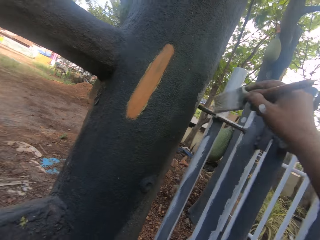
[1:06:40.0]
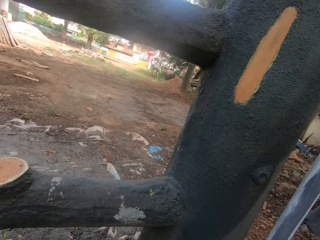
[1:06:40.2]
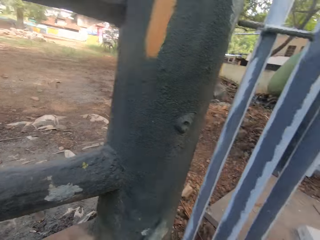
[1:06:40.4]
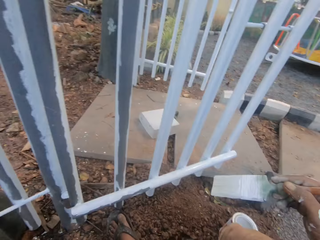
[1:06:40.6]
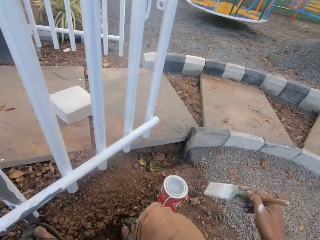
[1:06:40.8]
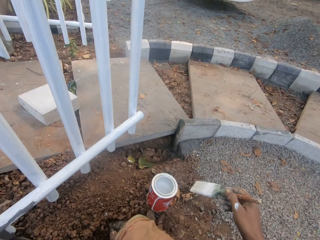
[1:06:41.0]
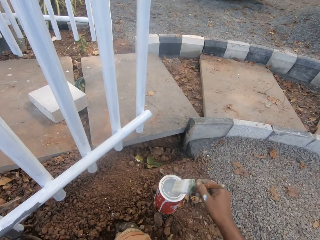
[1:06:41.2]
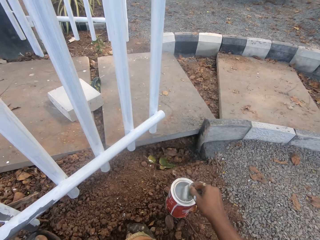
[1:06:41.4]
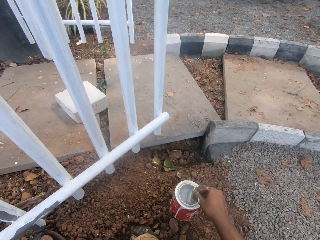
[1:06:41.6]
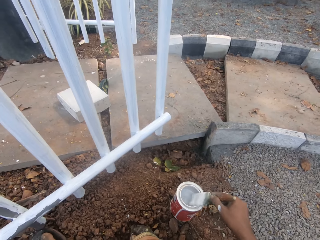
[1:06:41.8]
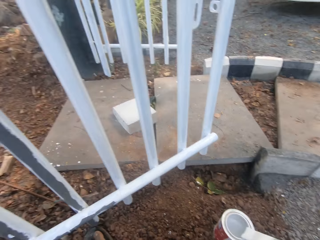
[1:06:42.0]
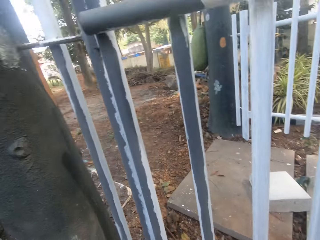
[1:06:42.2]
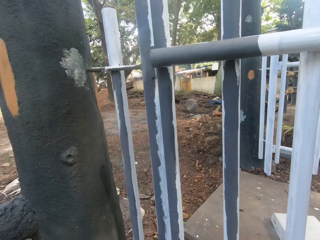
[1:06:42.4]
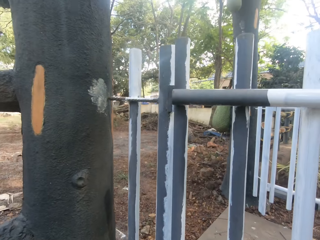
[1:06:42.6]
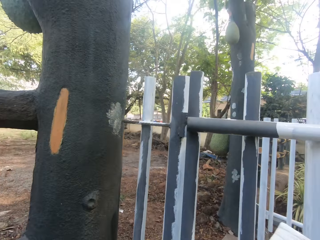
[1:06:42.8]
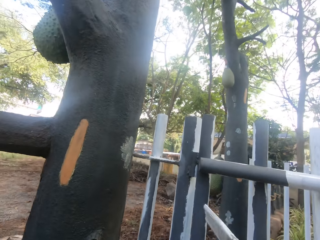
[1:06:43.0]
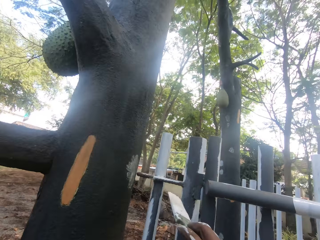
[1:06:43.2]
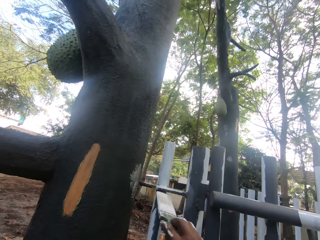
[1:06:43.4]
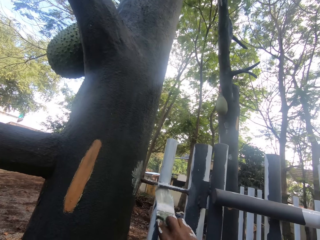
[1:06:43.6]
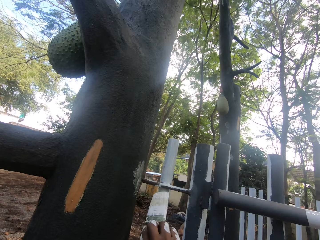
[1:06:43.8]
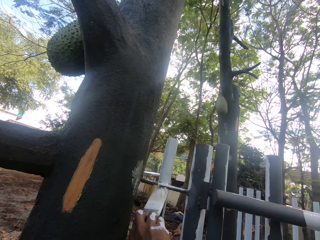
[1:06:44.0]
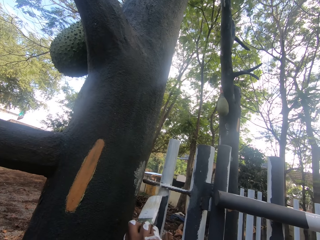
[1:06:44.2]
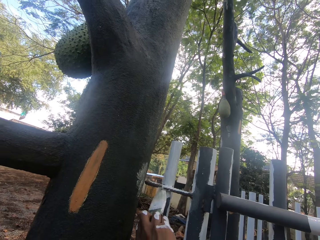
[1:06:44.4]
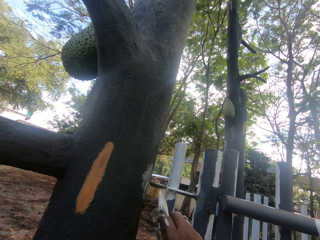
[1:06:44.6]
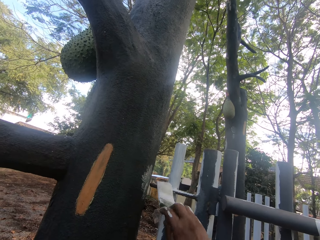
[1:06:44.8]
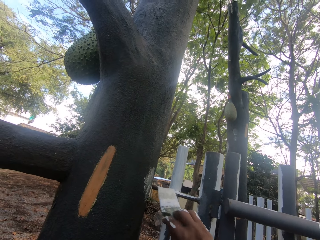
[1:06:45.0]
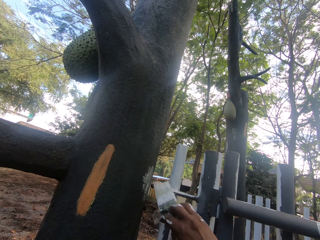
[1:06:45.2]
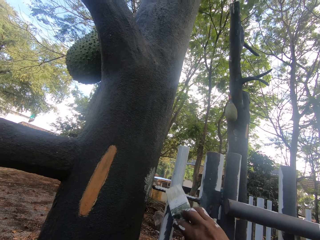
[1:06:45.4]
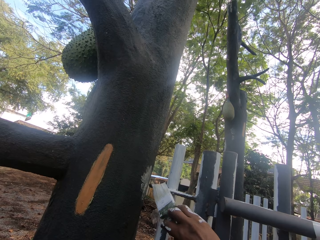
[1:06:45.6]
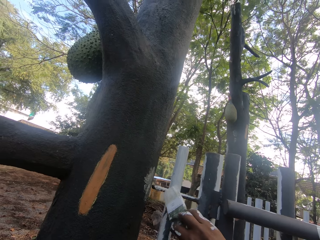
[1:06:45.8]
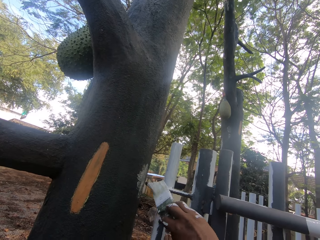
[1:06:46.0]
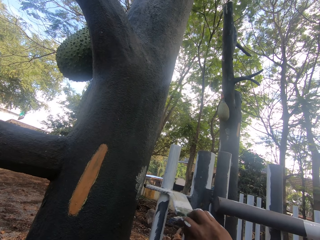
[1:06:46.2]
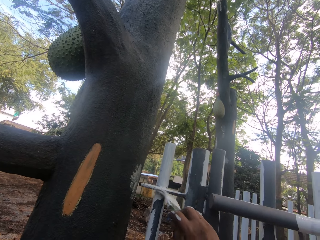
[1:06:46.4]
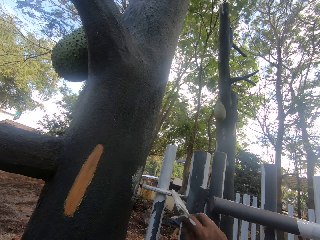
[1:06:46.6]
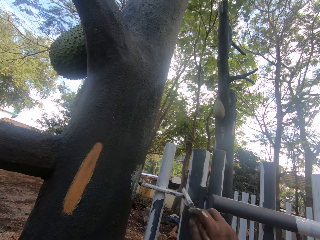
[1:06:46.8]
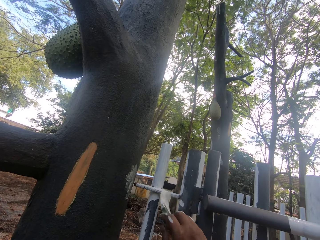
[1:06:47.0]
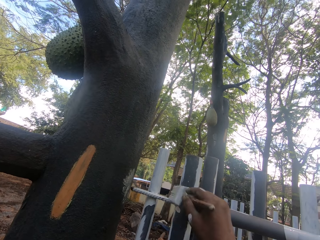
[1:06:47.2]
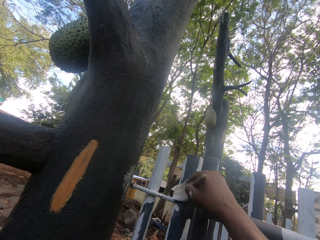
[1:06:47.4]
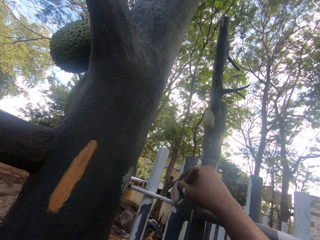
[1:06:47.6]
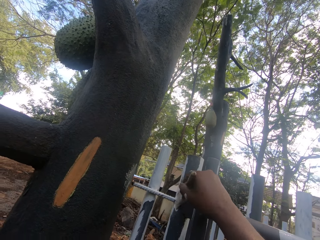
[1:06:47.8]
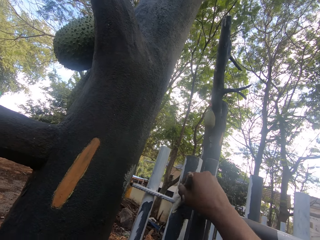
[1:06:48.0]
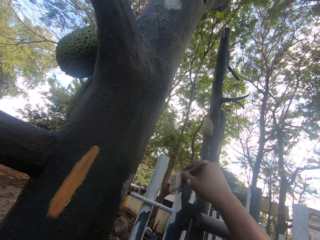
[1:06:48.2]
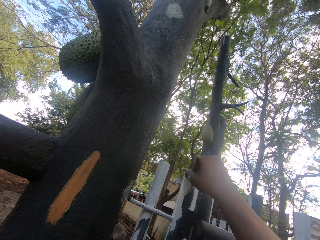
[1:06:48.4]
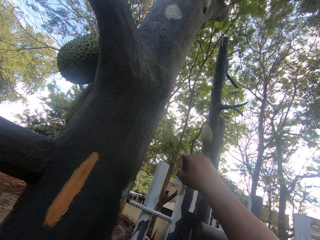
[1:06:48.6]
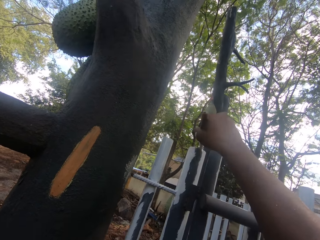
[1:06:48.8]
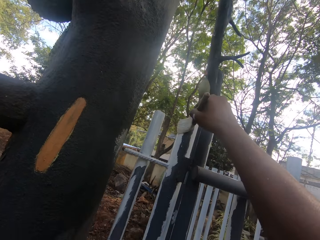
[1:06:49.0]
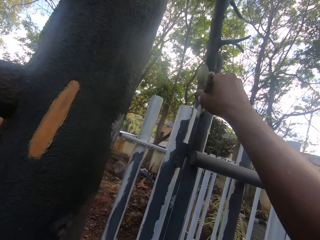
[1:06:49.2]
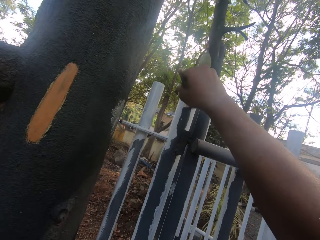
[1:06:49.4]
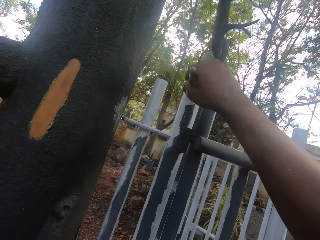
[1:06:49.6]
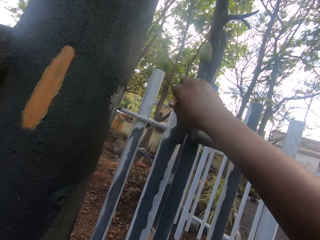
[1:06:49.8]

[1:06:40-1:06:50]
The camera wearer looks around. They dip the brush in the paint can. They paint on the gate.

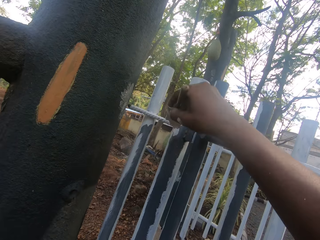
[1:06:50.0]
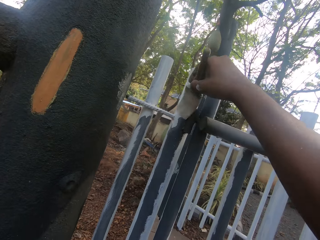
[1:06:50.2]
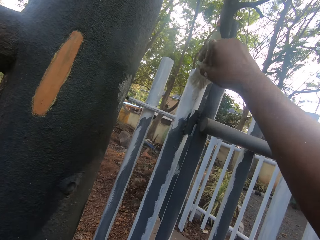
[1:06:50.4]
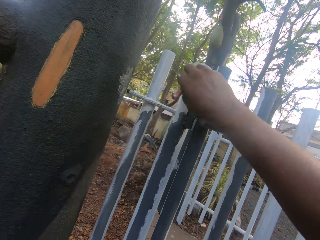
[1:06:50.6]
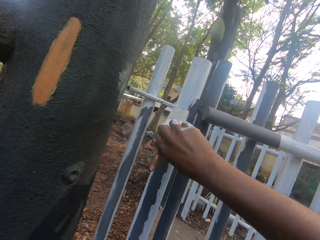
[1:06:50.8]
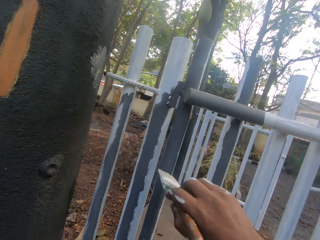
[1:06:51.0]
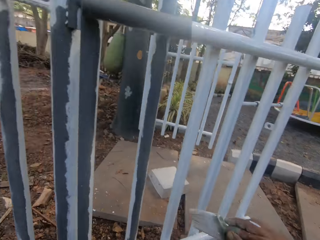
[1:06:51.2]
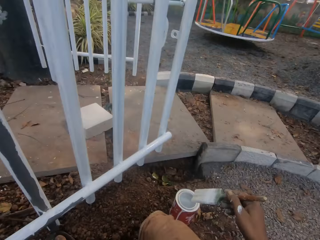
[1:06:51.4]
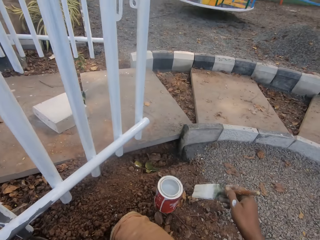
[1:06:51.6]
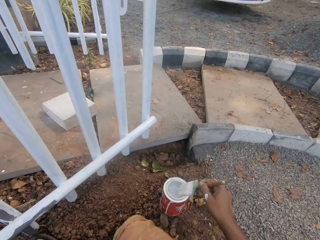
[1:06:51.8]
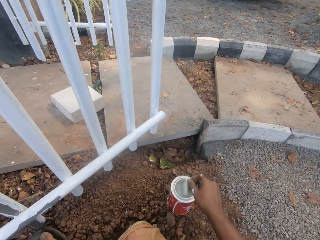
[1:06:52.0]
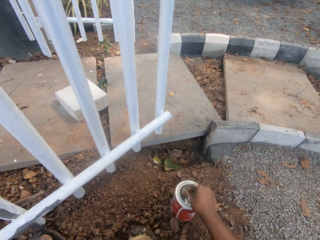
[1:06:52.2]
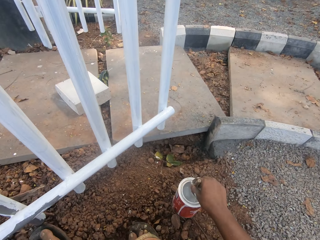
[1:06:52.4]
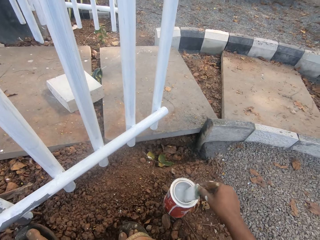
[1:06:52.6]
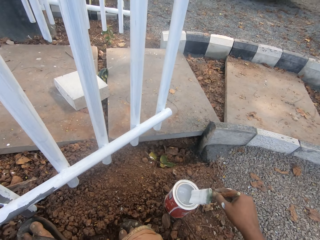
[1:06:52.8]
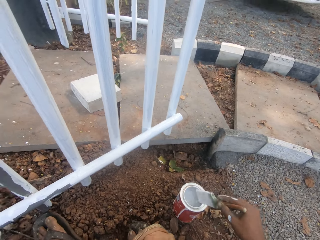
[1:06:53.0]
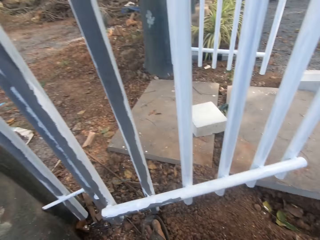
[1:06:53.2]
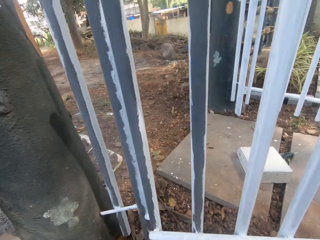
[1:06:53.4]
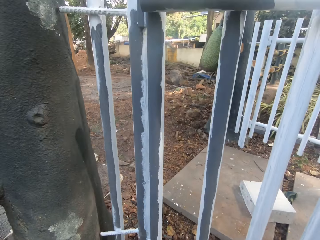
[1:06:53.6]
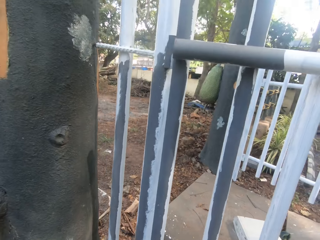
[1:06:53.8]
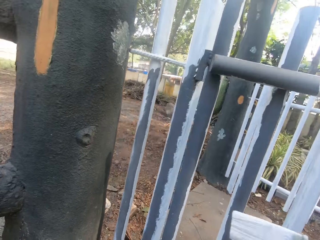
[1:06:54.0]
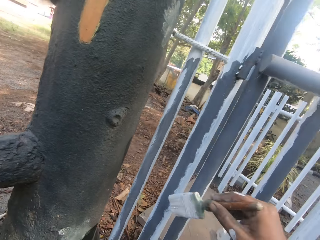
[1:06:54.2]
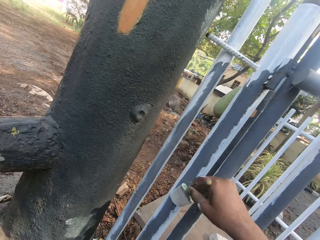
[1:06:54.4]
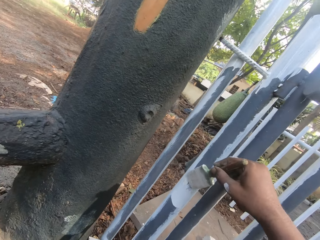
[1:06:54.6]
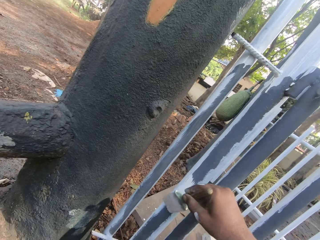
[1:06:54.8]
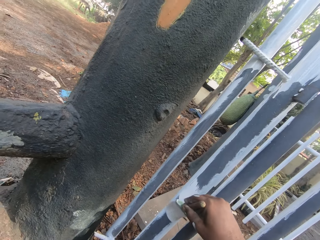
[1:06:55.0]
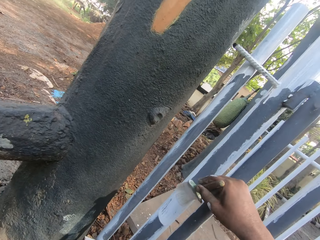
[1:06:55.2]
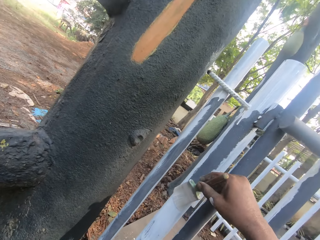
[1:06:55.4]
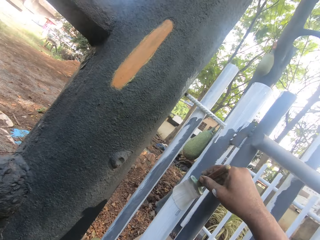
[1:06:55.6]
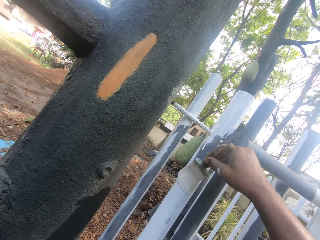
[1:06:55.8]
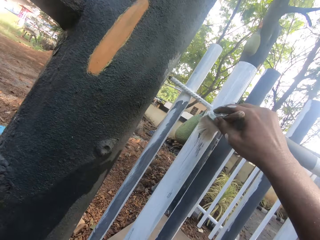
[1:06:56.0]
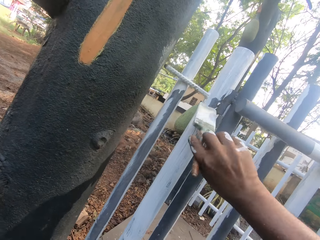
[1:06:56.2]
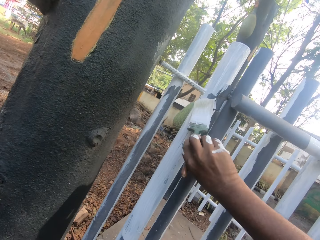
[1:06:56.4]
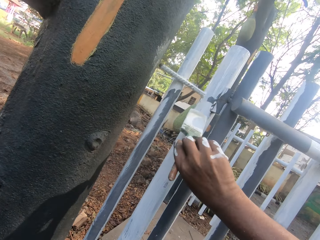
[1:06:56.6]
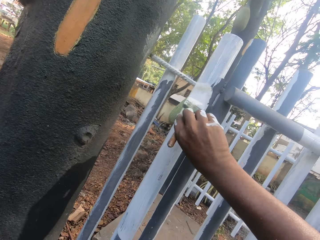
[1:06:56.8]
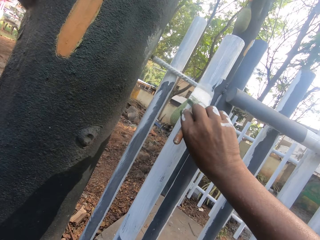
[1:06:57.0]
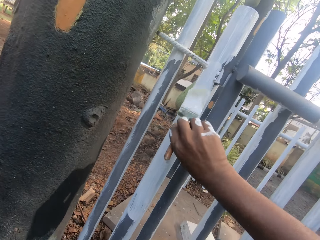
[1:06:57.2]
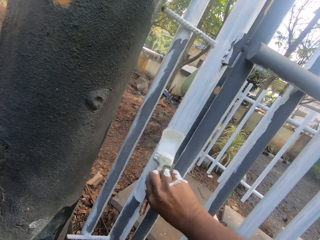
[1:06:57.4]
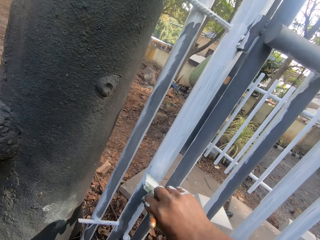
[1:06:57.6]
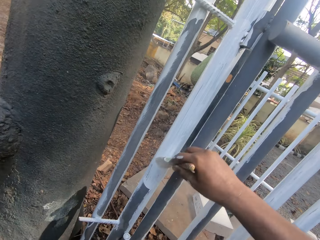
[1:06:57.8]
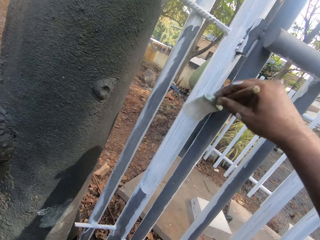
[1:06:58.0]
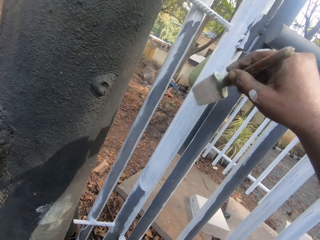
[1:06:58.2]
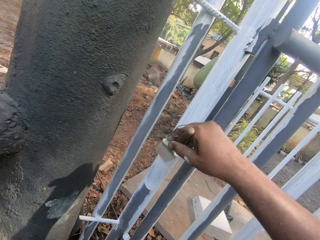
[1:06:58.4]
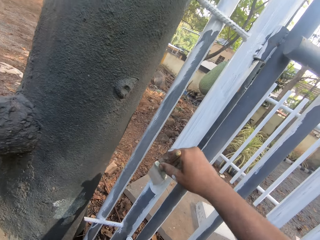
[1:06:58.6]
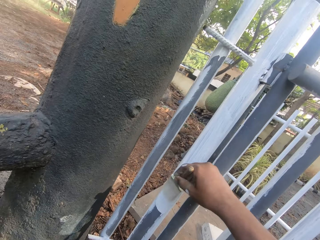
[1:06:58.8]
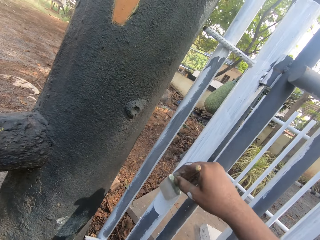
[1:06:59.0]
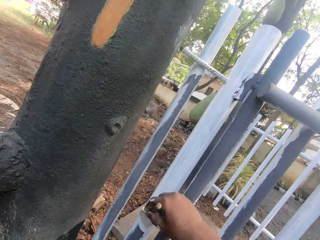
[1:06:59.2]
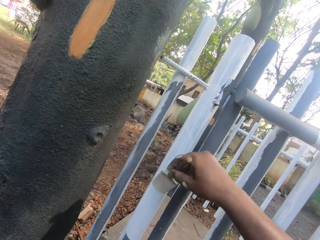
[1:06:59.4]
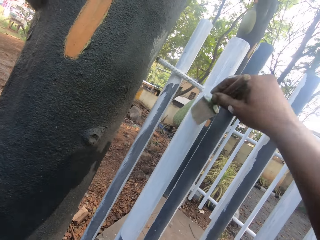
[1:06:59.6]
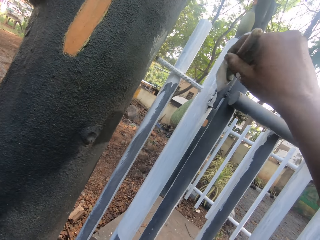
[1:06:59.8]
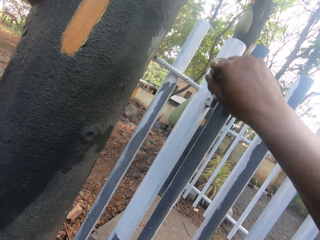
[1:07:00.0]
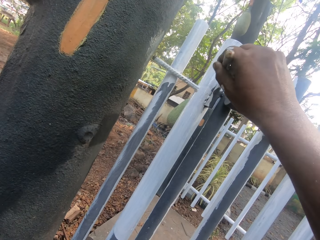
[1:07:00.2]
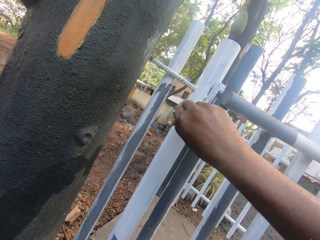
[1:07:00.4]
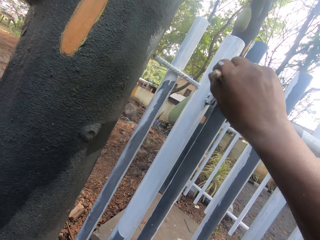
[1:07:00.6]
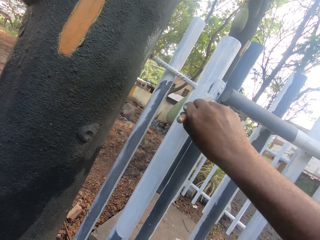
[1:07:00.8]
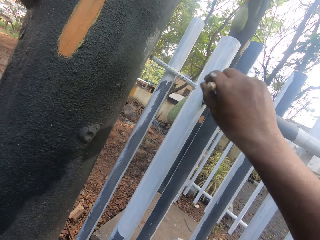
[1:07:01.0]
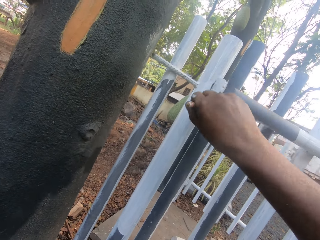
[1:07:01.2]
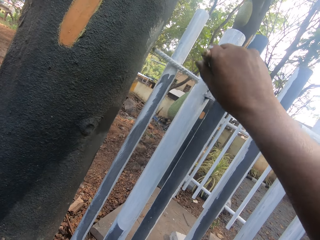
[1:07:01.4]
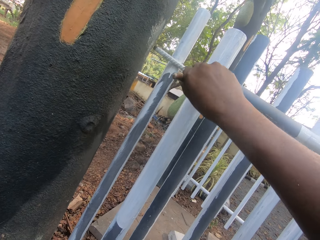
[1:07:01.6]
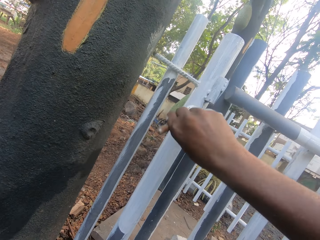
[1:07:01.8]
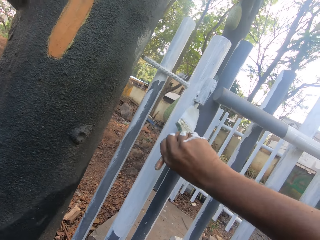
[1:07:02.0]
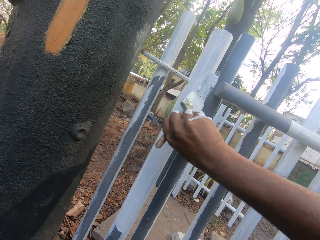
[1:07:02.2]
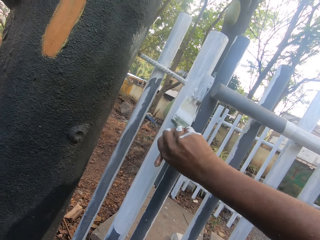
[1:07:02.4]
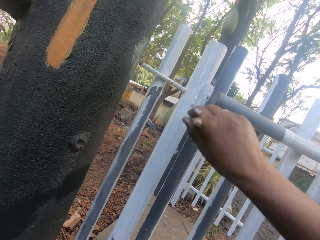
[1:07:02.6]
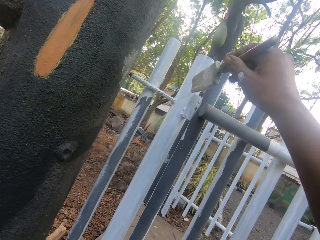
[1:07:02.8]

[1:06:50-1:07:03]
The camera wearer dips the brush in the paint can. They paint on the gate.
